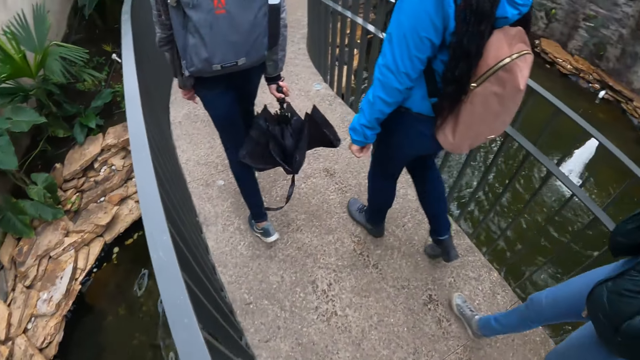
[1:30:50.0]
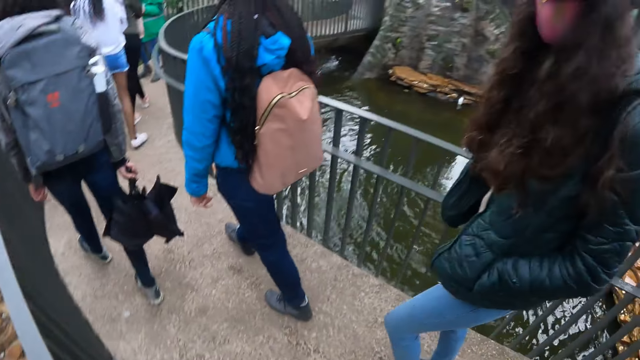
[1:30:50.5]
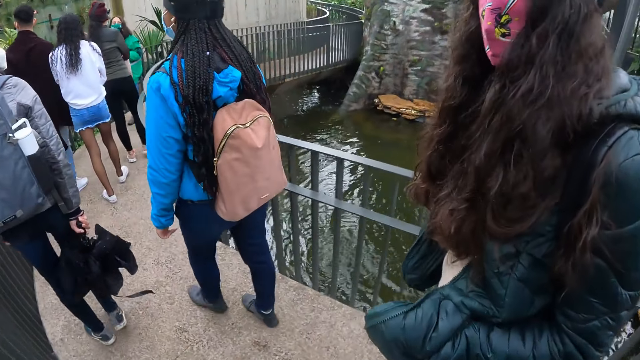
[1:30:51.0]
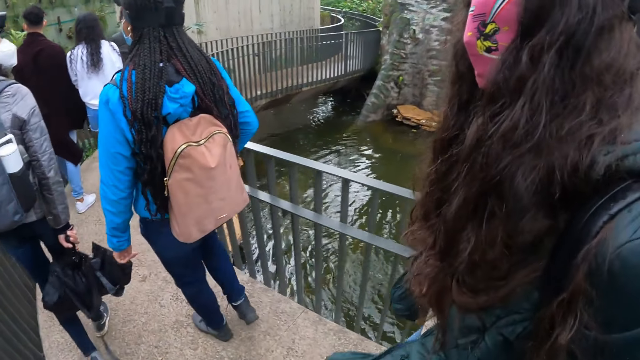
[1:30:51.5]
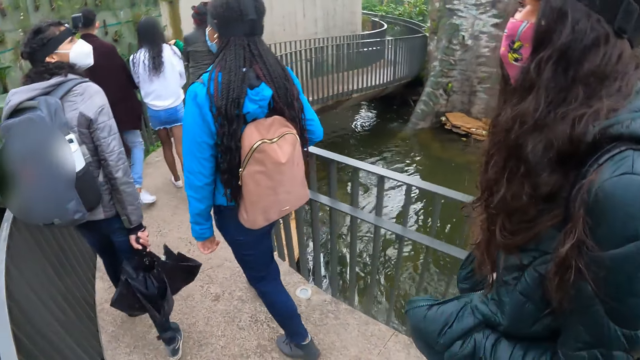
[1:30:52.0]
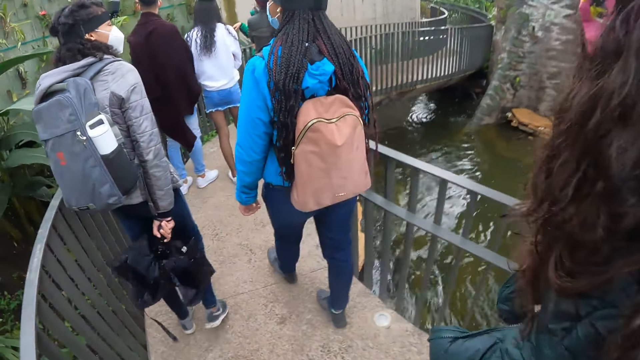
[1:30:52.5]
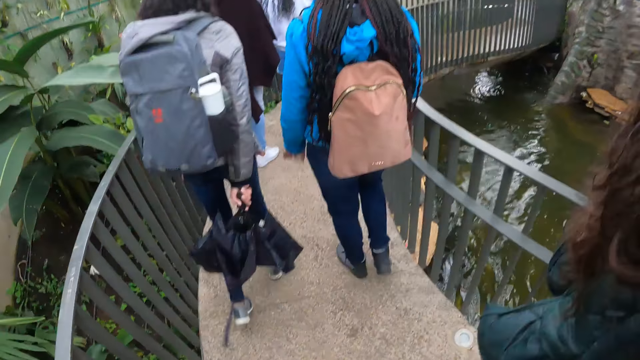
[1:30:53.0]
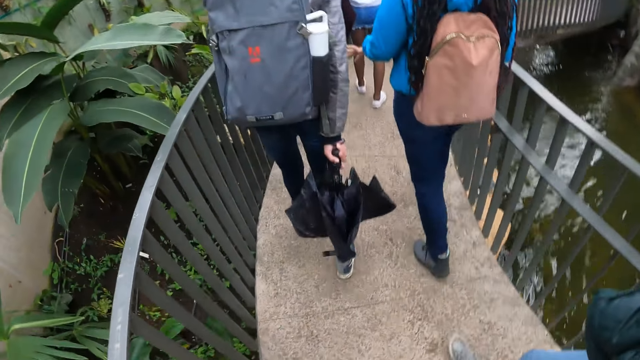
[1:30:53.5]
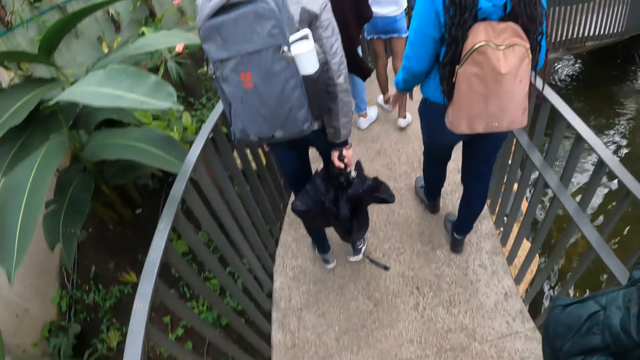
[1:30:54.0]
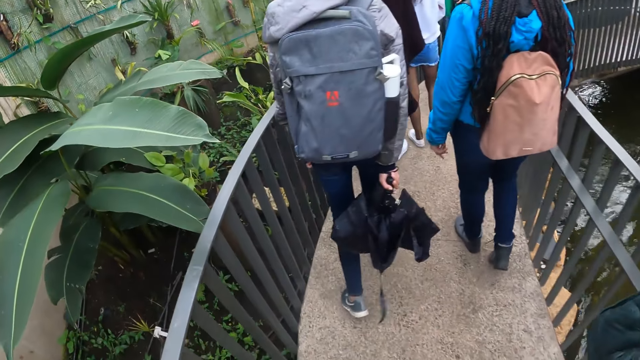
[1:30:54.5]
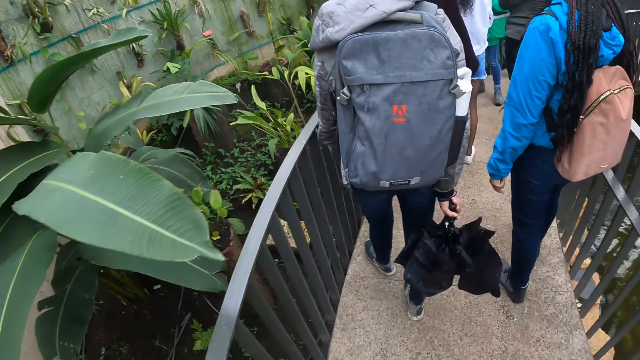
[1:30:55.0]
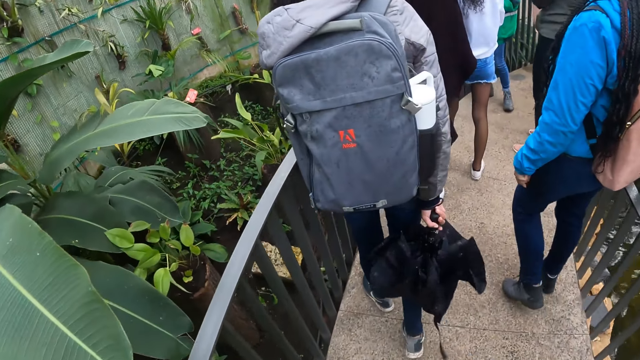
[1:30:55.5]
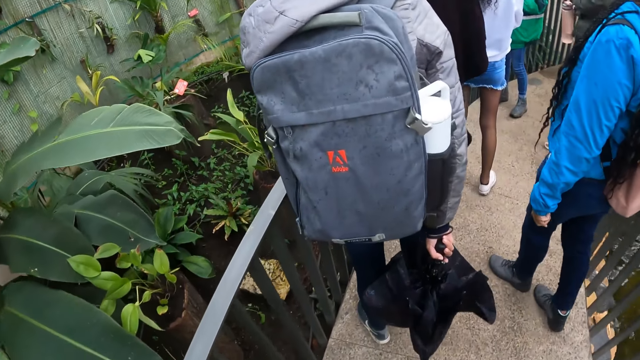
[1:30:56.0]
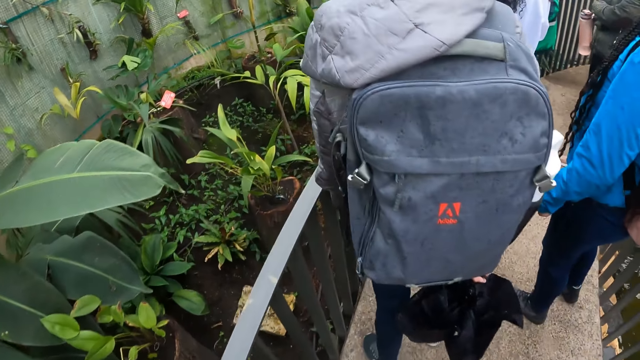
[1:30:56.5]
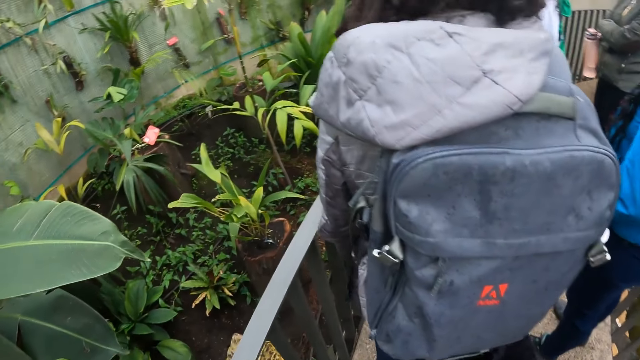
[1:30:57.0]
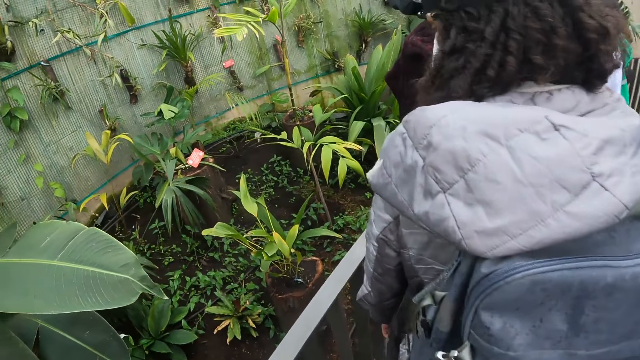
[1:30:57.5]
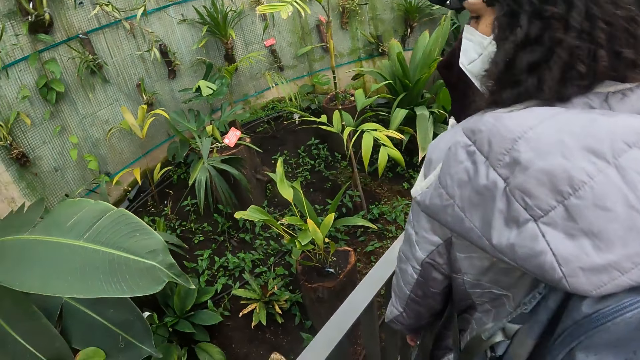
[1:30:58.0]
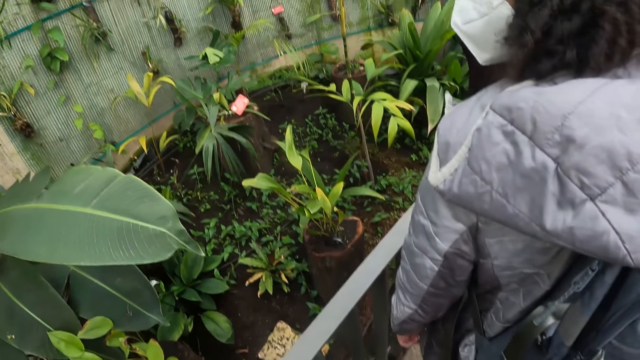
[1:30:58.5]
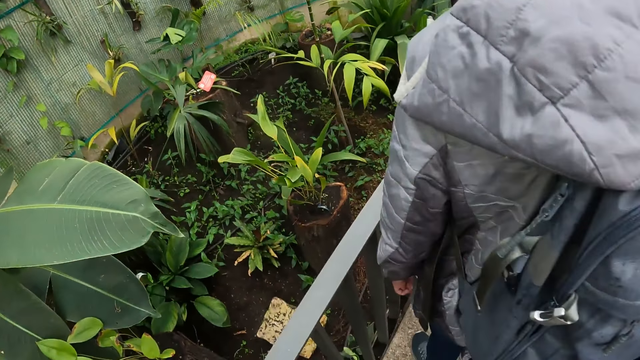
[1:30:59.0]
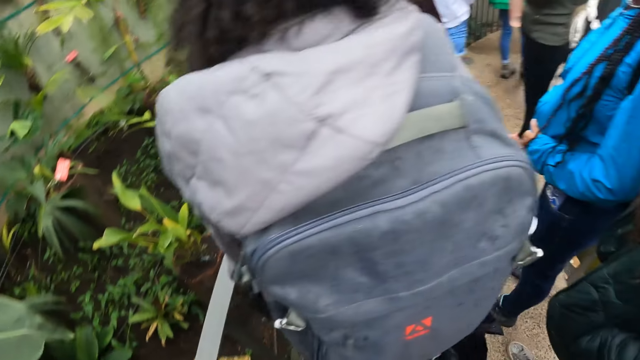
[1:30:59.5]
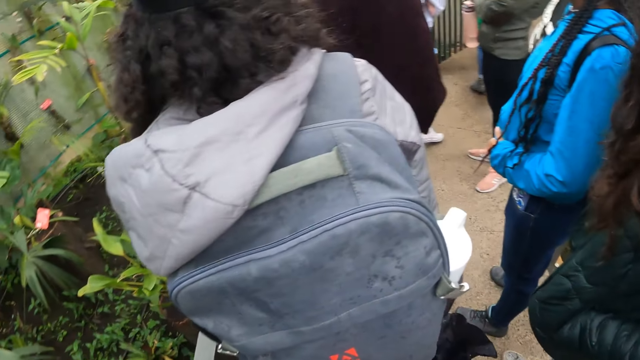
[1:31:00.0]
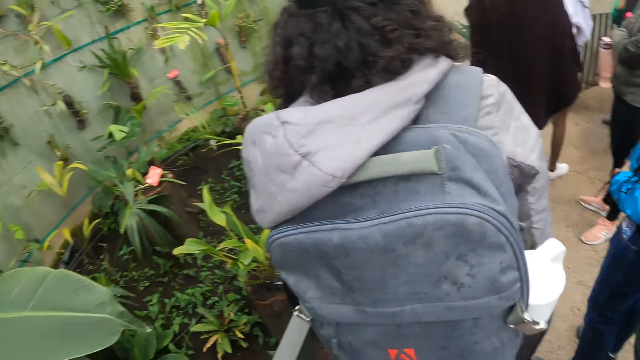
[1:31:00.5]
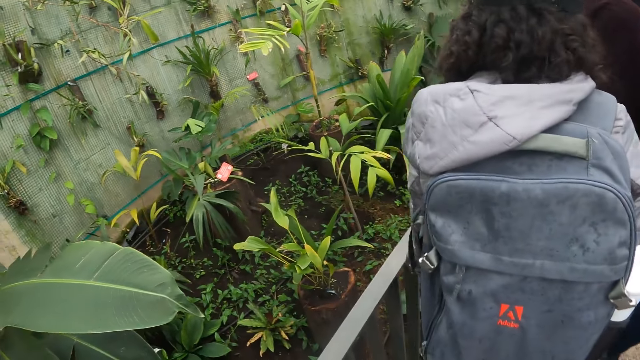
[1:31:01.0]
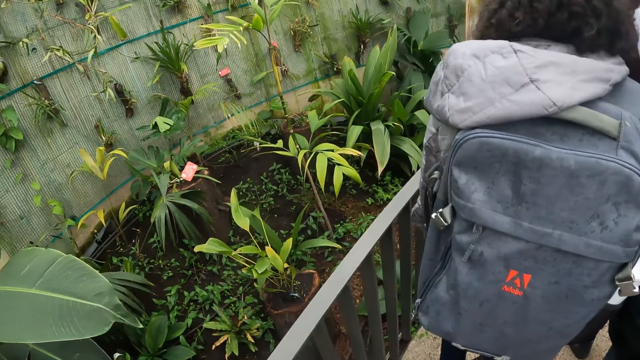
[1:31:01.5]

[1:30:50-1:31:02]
The camera wearer looks at the plants in the garden.

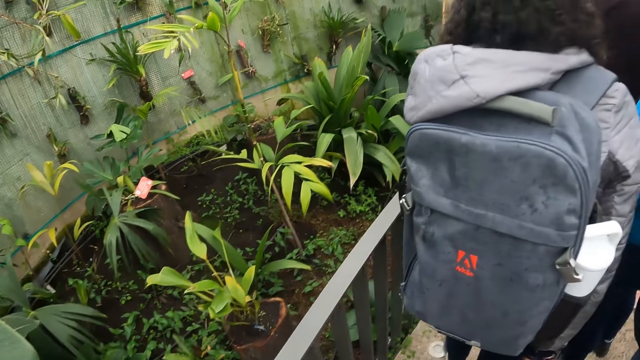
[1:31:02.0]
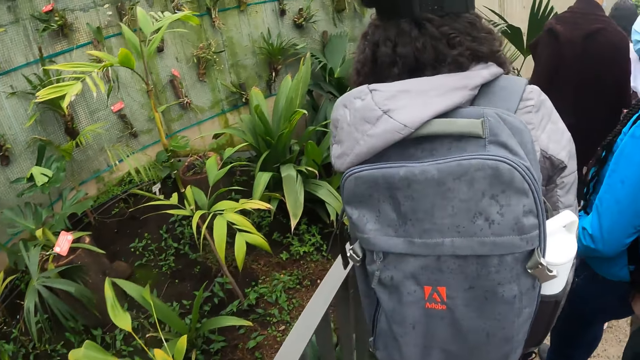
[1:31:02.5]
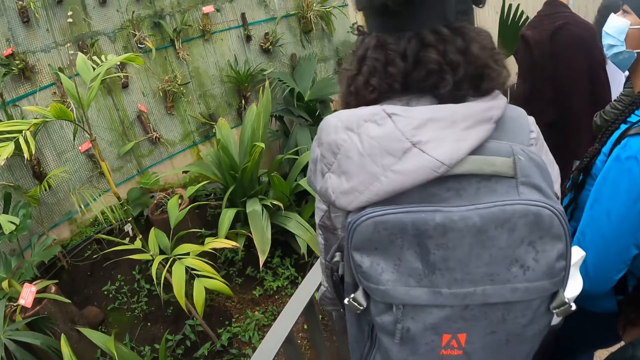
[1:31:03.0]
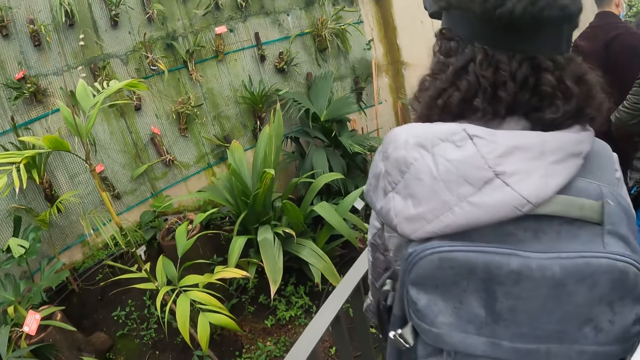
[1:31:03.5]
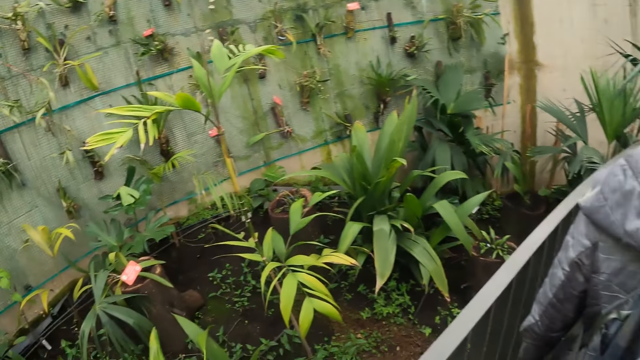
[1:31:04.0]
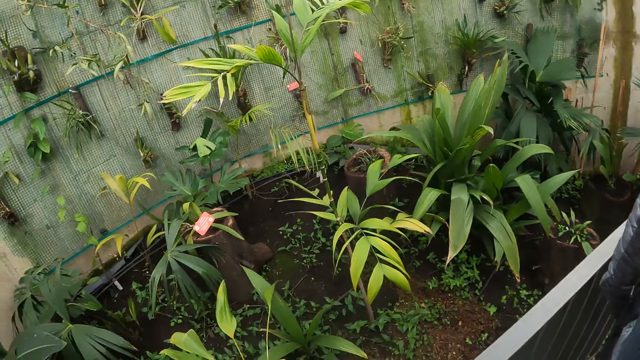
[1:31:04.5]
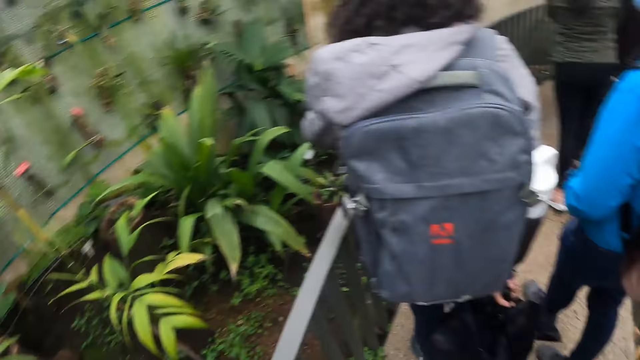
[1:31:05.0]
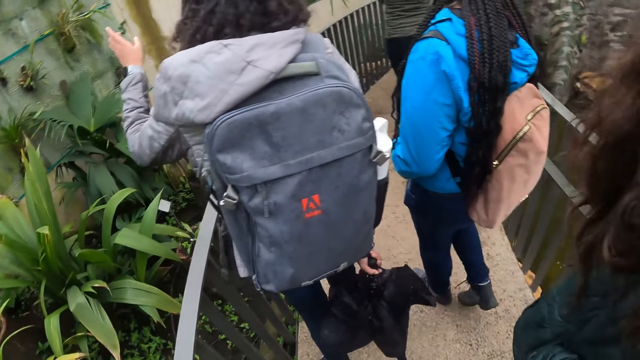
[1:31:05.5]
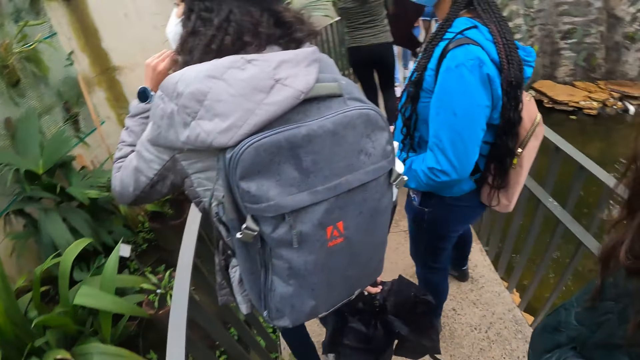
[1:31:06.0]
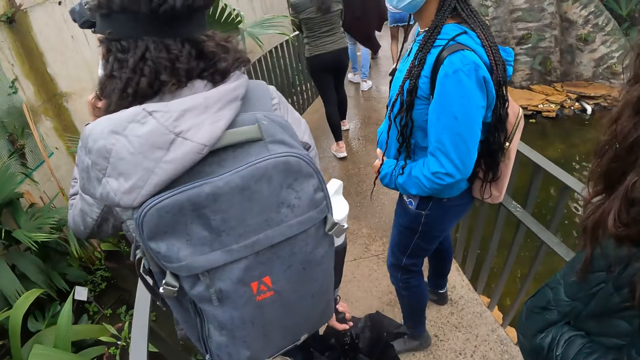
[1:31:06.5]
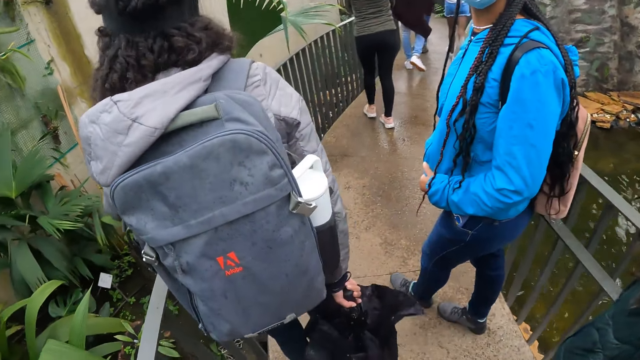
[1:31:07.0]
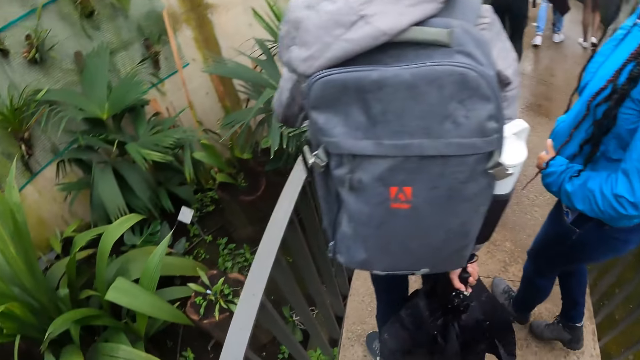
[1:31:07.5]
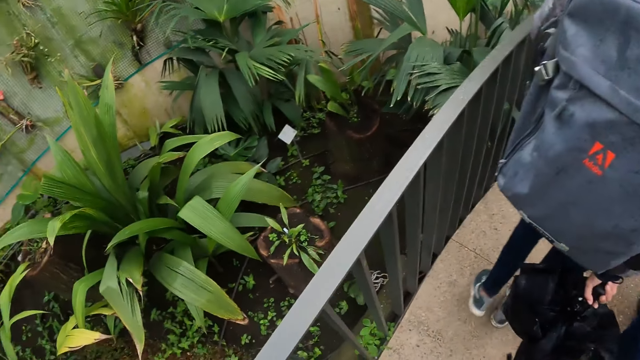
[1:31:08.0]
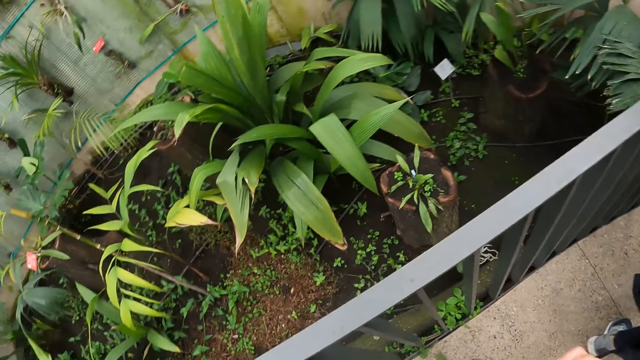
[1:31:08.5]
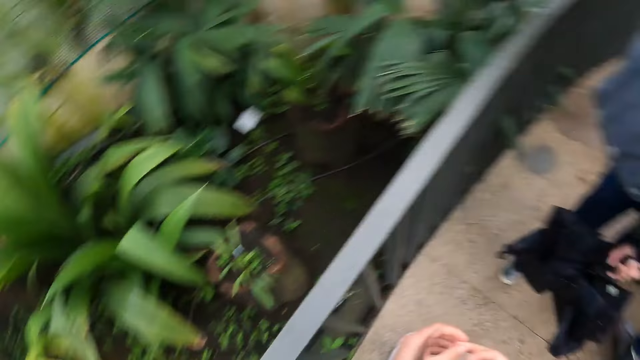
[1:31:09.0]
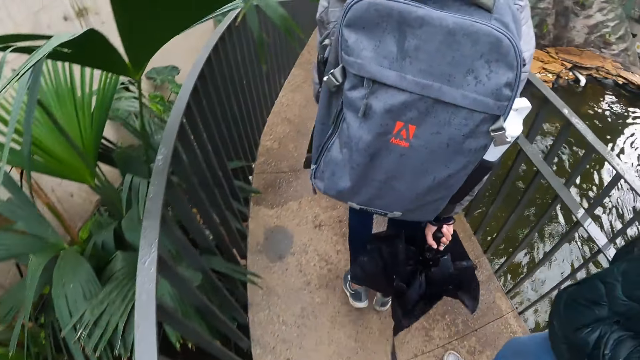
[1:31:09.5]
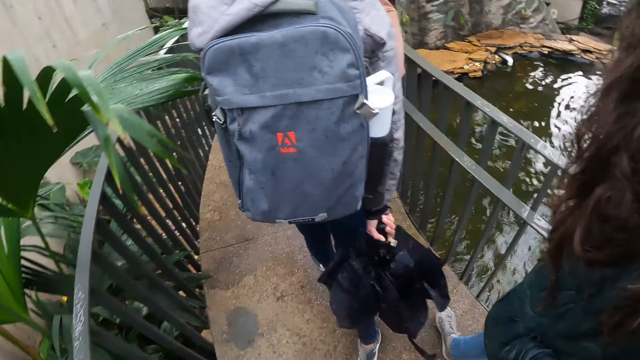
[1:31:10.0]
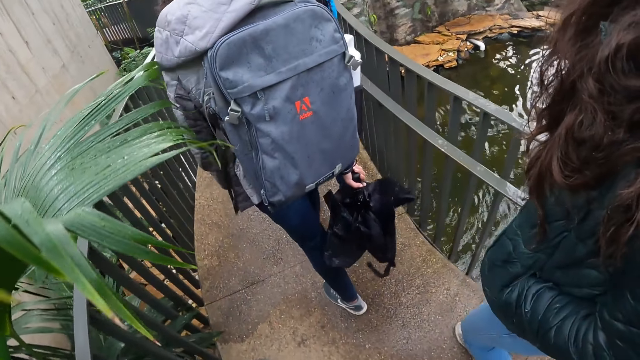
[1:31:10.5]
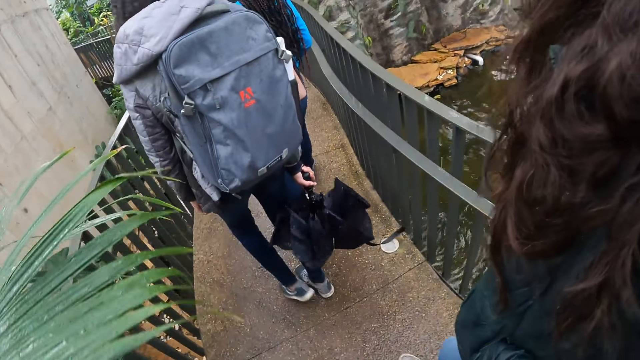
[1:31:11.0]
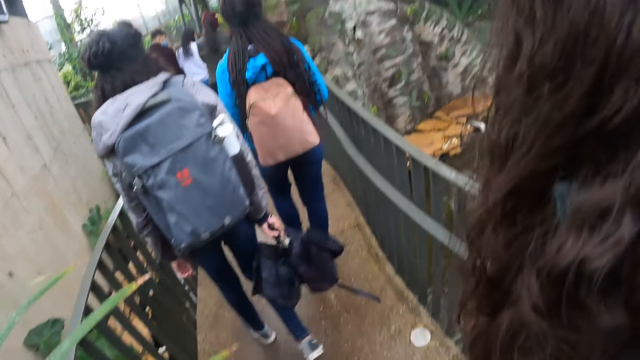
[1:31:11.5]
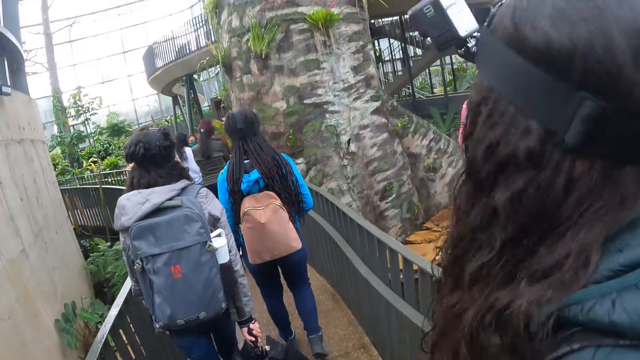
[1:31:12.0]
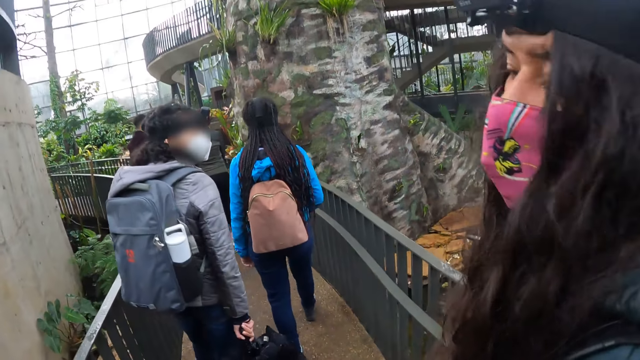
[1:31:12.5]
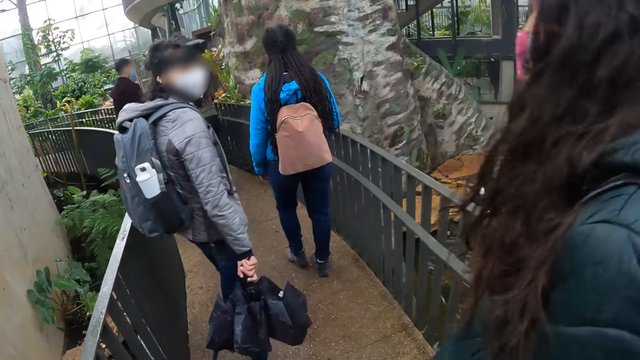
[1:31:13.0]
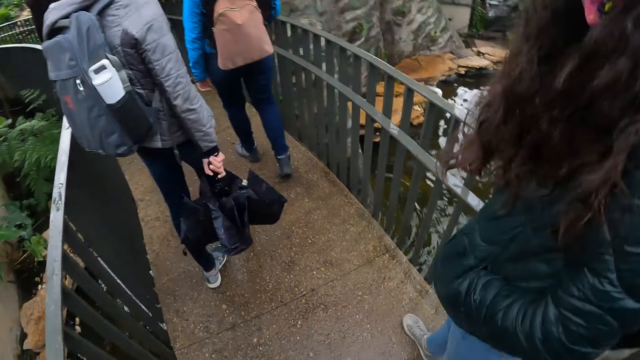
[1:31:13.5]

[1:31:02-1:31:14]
The camera wearer walks along the bridge. A woman interacts with the camera wearer.
